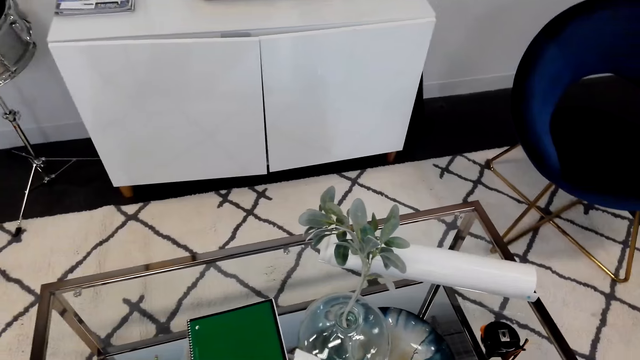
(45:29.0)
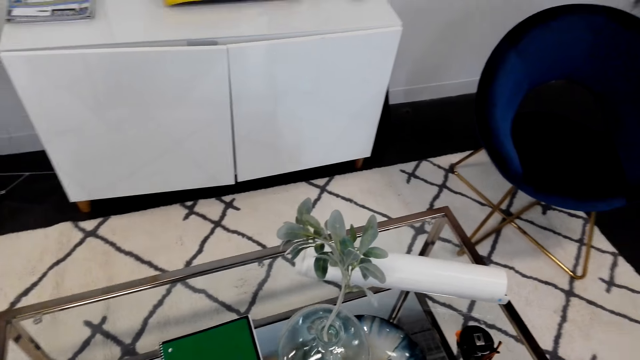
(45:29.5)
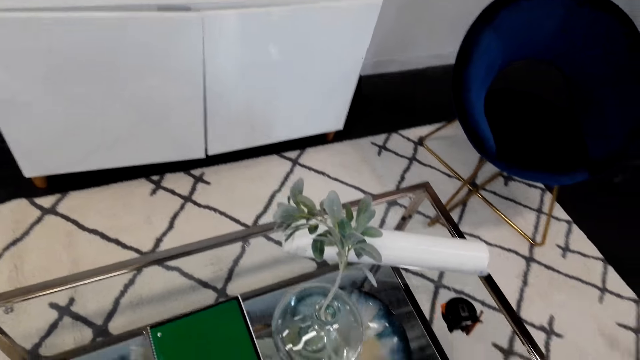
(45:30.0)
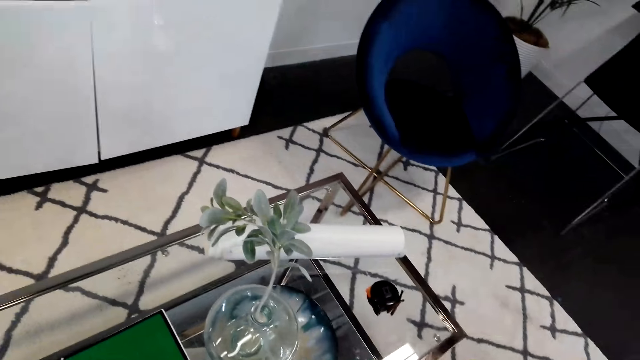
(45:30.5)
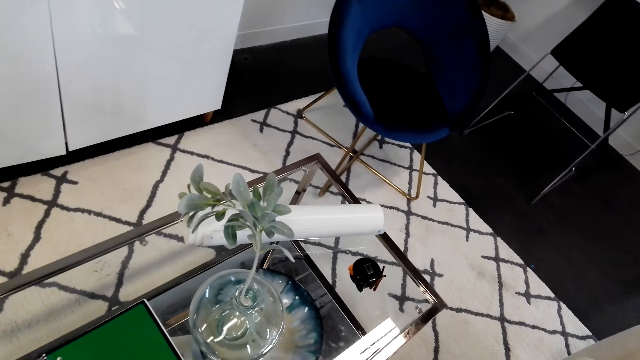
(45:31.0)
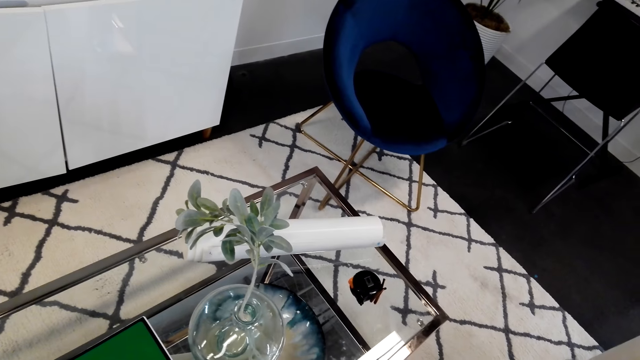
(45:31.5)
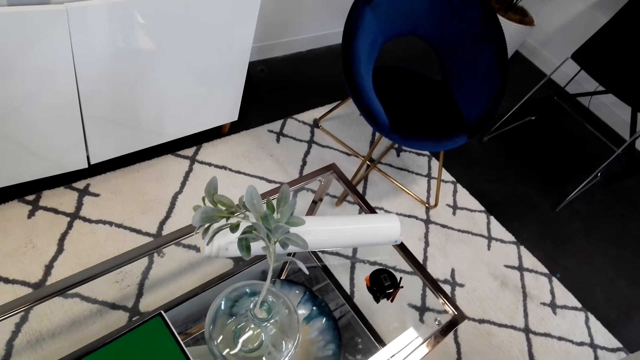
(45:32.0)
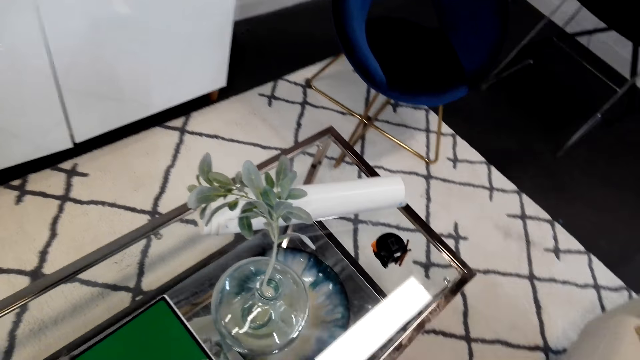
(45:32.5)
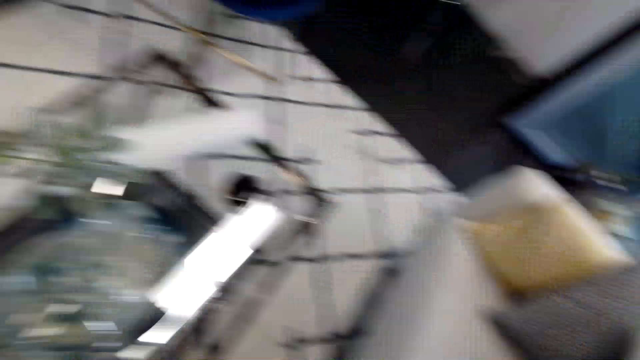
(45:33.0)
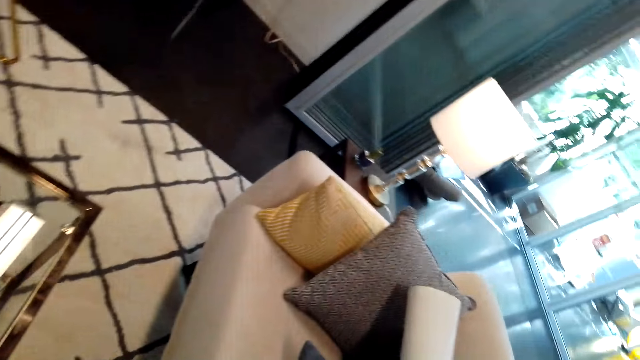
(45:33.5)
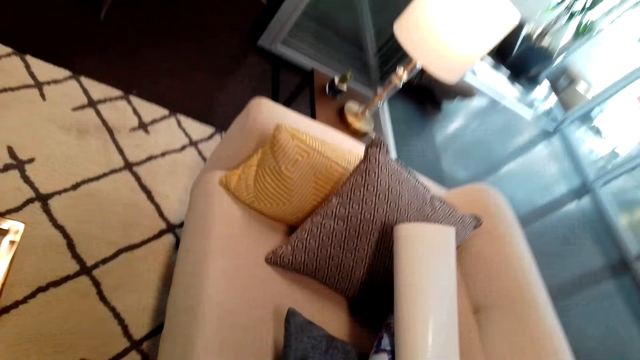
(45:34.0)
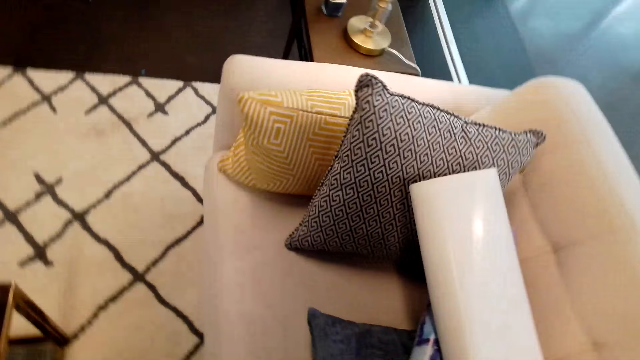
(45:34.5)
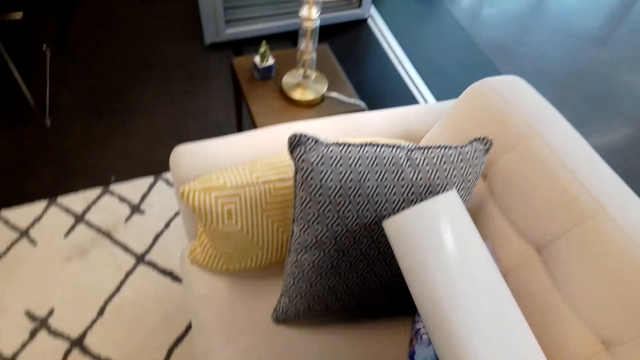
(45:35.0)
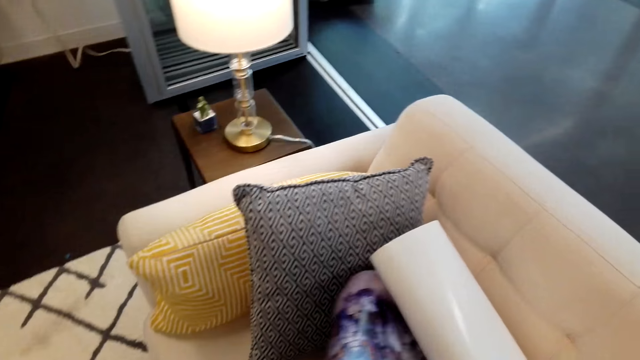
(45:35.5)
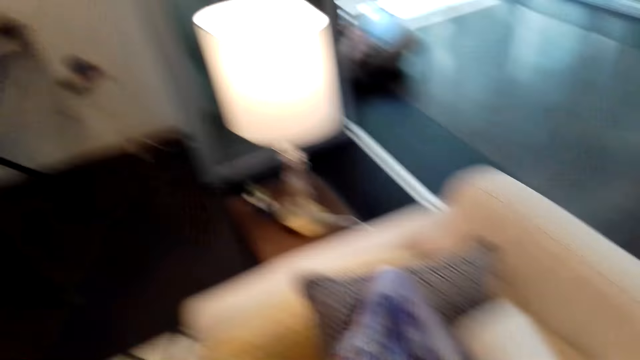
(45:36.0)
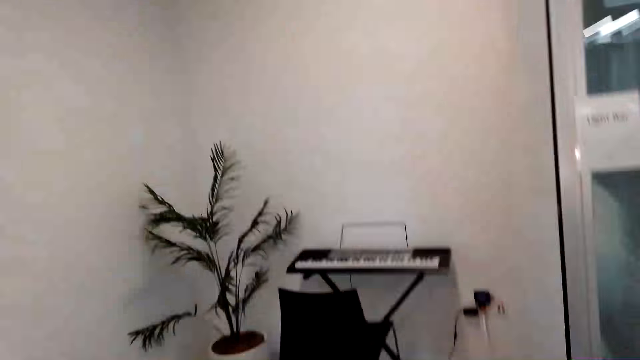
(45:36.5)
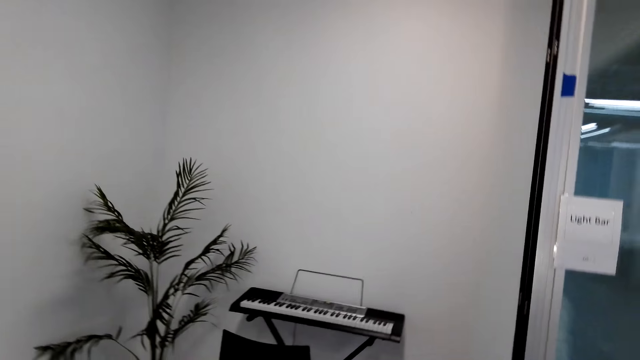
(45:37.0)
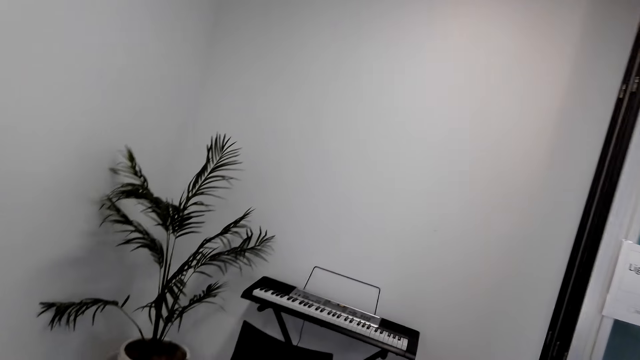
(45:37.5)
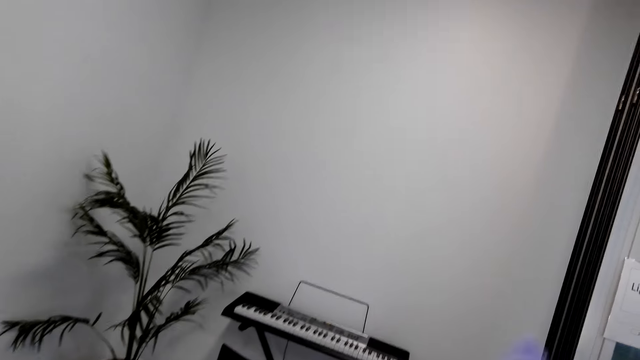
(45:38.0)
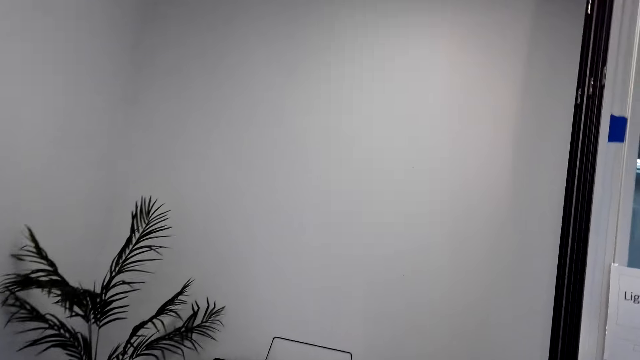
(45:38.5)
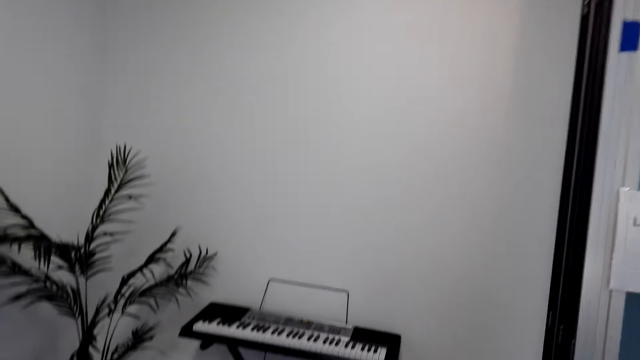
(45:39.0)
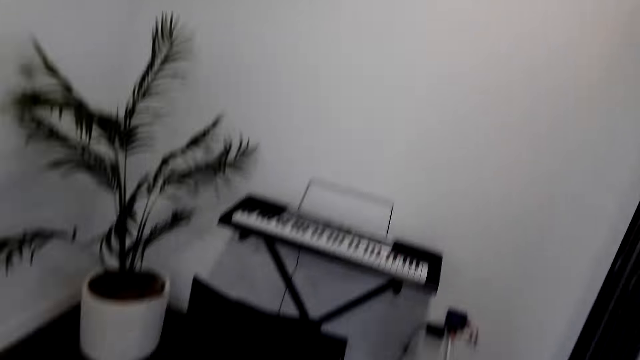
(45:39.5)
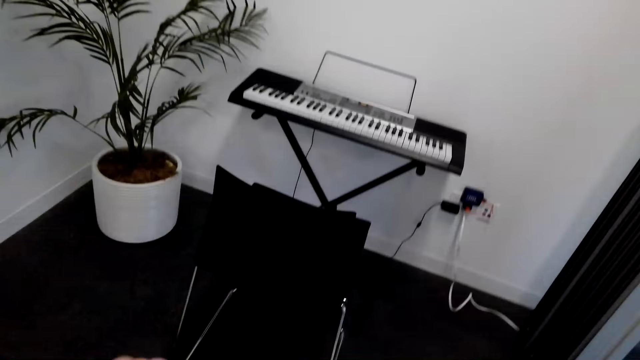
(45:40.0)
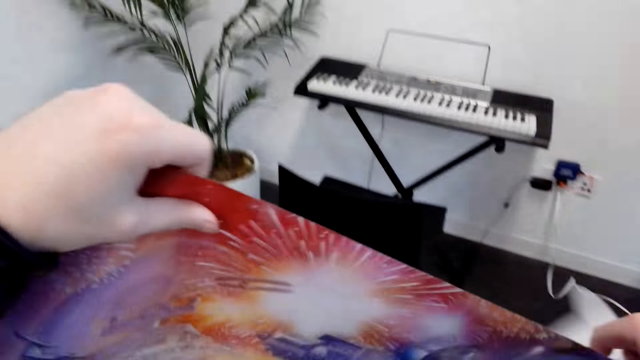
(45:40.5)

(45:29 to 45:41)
The camera wearer holds the picture. They take a picture paper. They walk across the room.

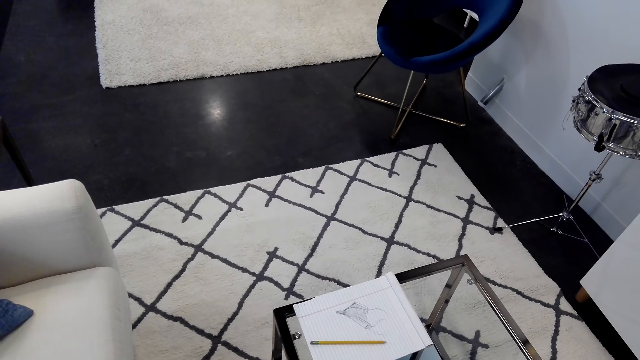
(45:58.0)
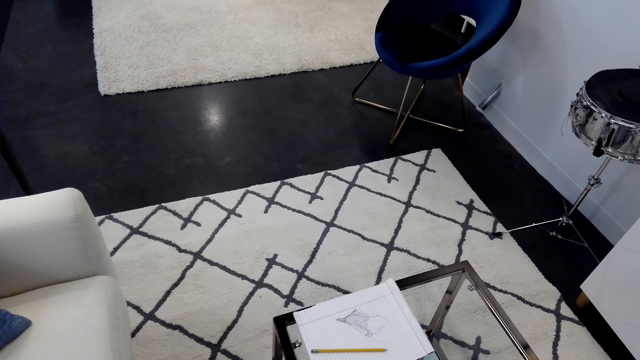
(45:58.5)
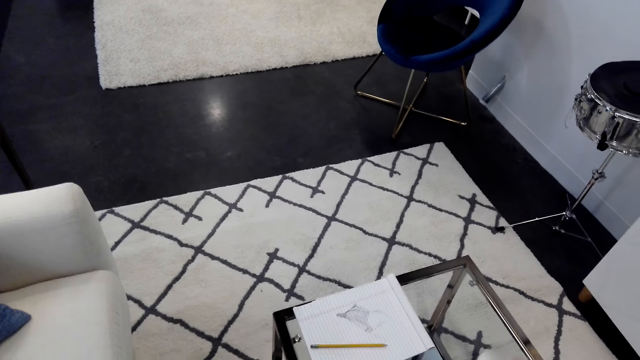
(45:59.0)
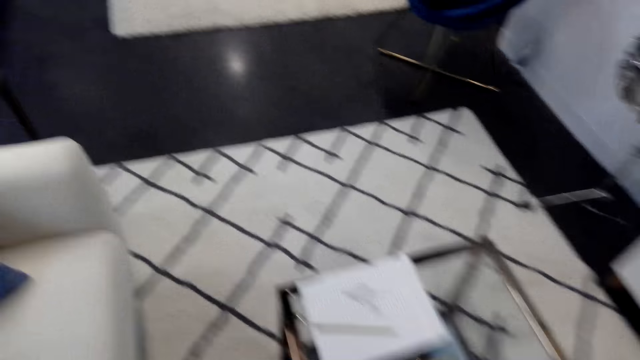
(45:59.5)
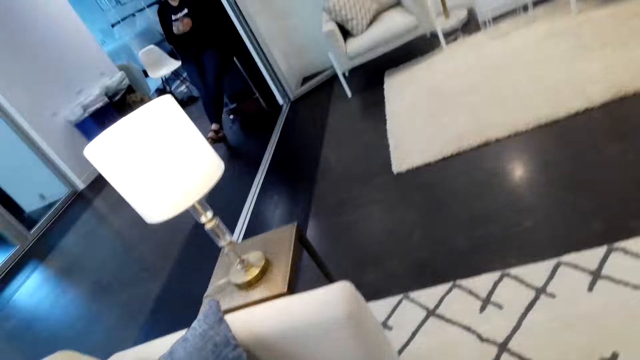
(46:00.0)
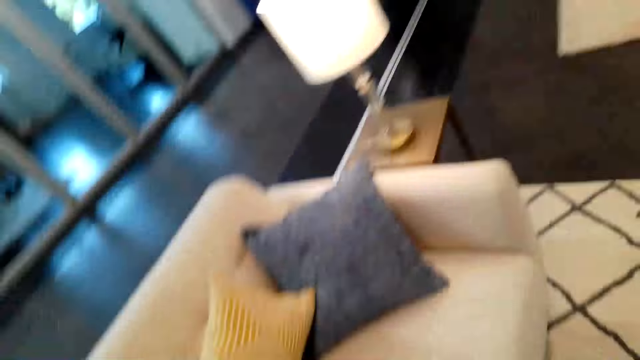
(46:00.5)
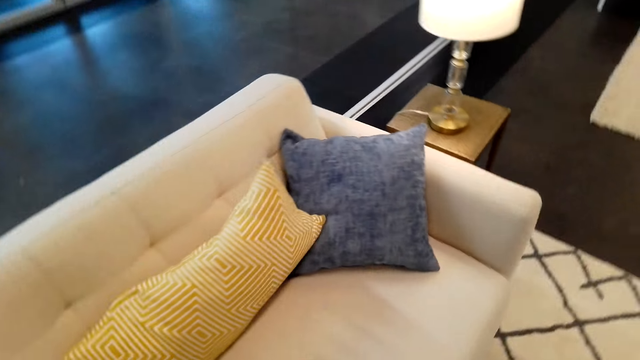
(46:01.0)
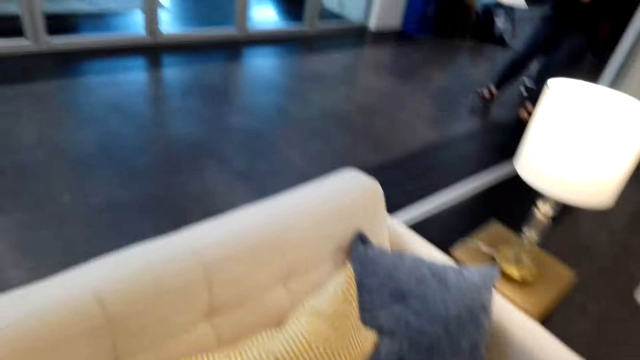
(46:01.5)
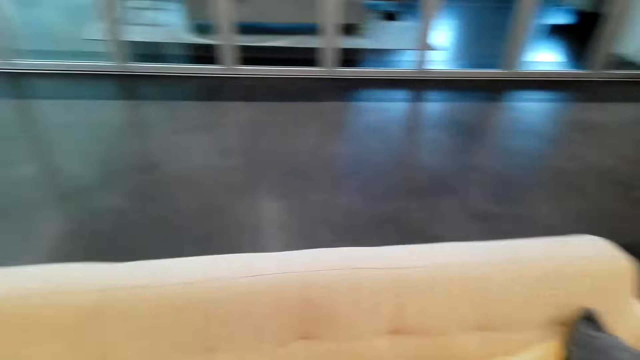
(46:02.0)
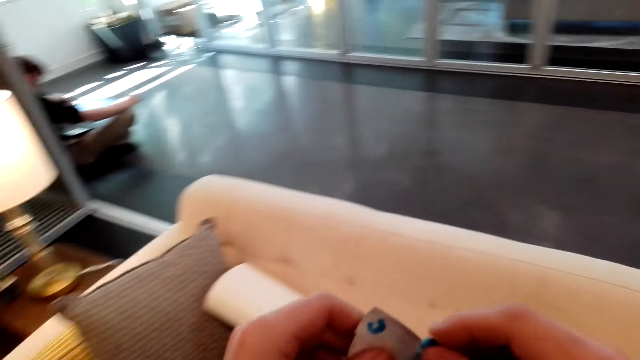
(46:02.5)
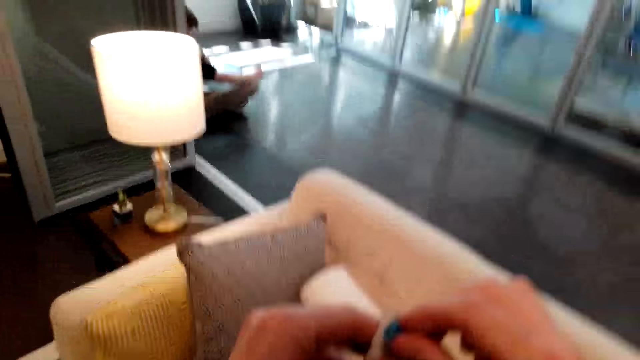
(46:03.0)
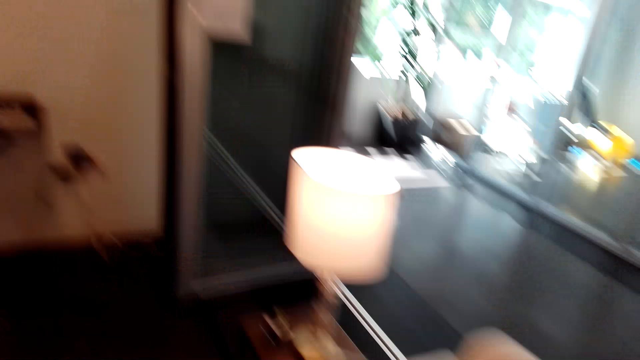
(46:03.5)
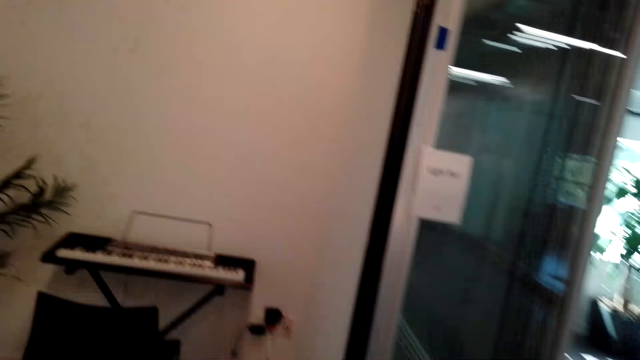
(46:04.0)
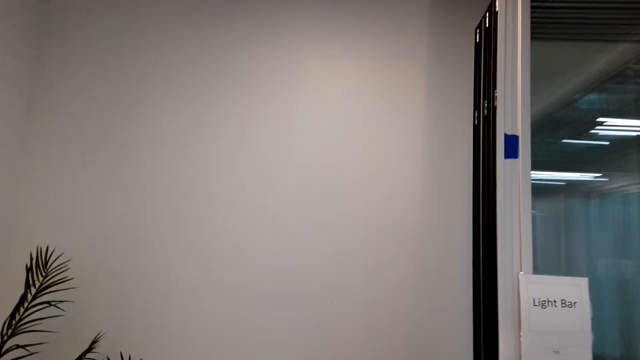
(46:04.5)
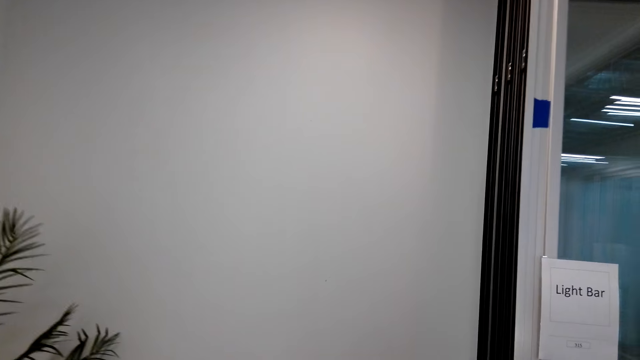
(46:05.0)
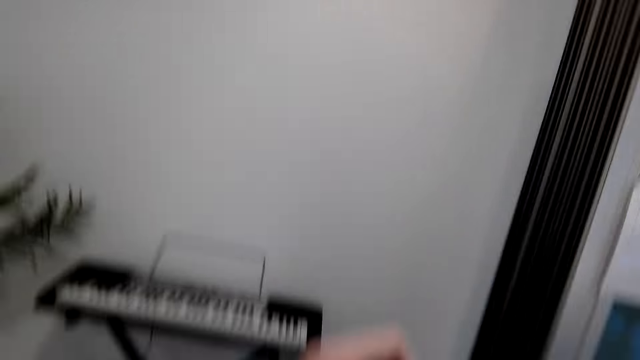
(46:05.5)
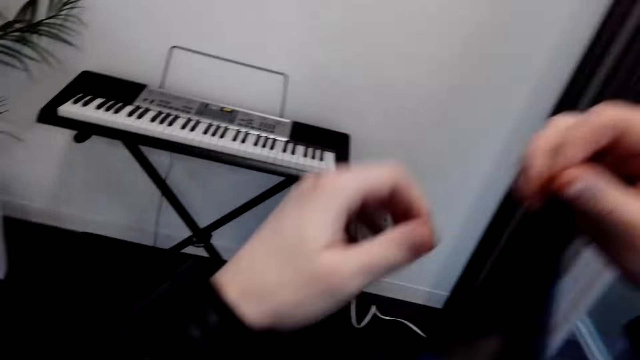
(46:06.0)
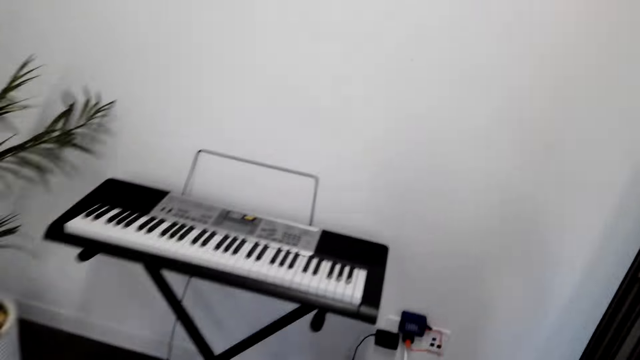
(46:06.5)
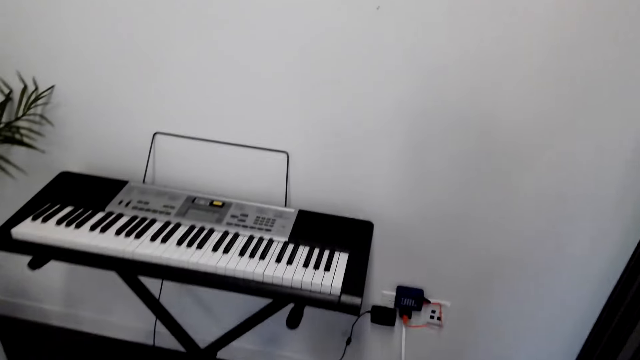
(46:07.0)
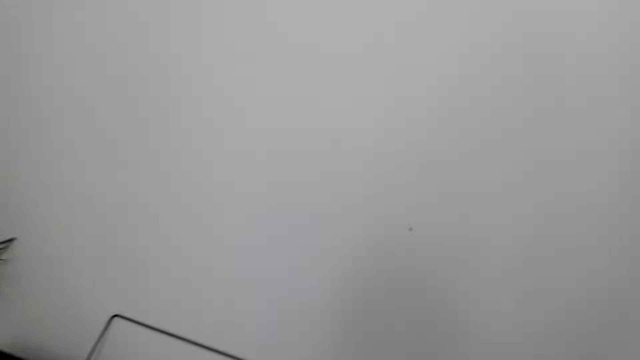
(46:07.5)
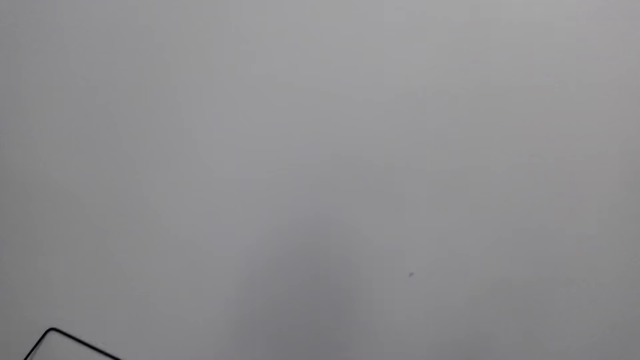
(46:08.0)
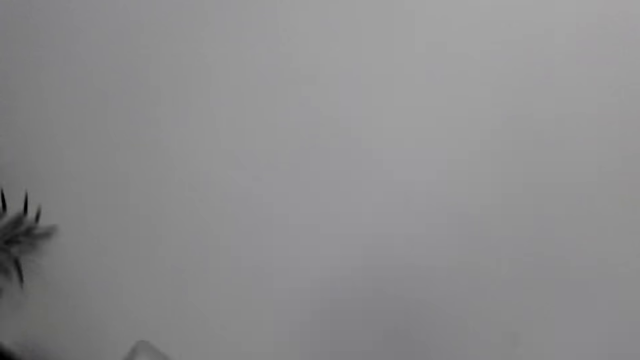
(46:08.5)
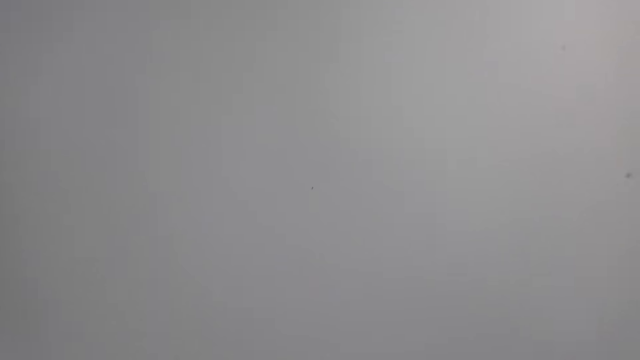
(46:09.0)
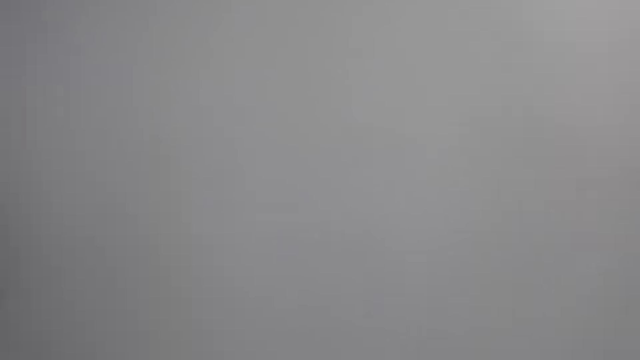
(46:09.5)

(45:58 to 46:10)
The camera wearer walks across the room. He adjusts something. He cuts the glue. He walks across the room. He touches his thumb. He walks across the room.
